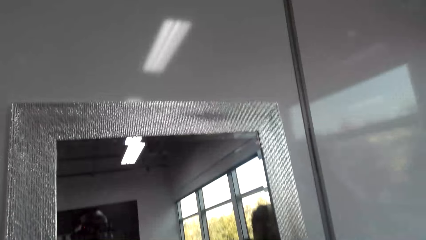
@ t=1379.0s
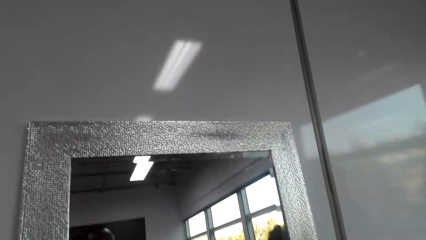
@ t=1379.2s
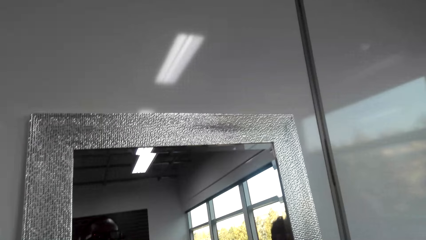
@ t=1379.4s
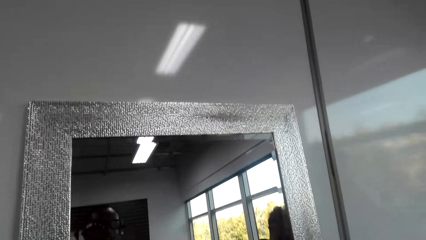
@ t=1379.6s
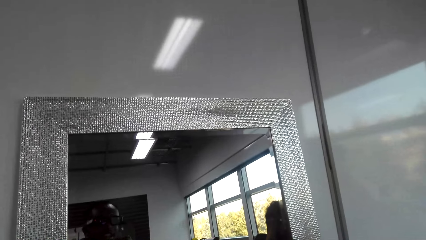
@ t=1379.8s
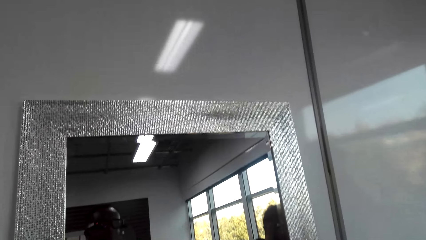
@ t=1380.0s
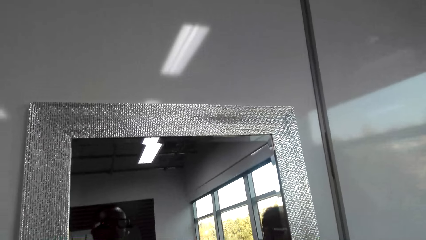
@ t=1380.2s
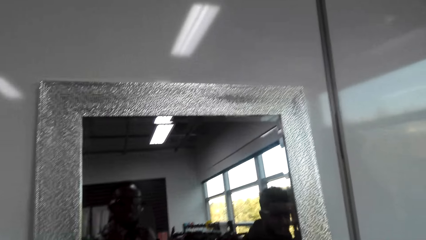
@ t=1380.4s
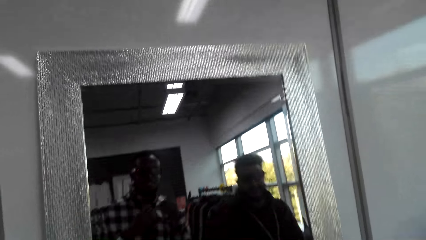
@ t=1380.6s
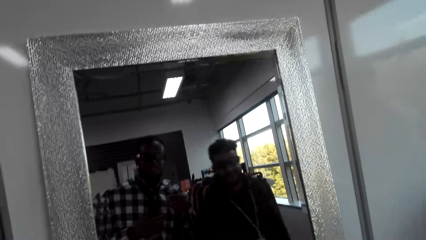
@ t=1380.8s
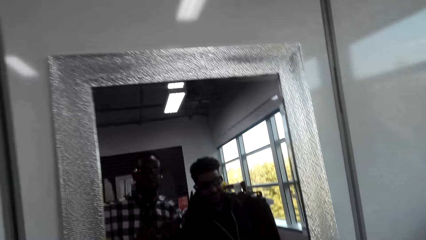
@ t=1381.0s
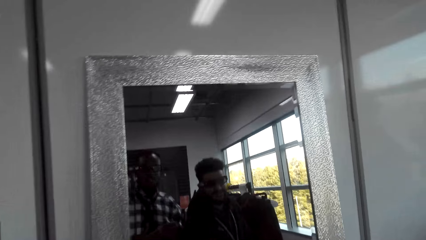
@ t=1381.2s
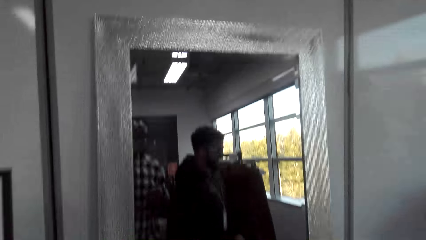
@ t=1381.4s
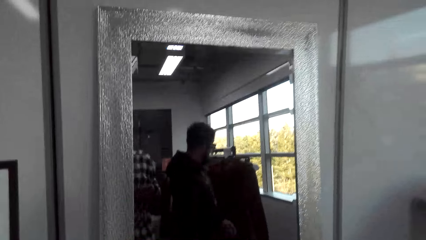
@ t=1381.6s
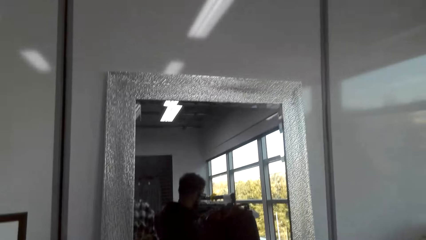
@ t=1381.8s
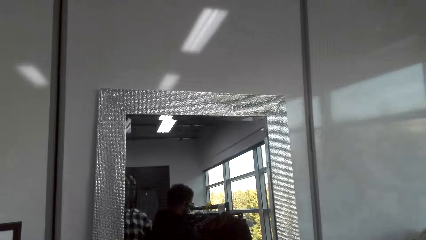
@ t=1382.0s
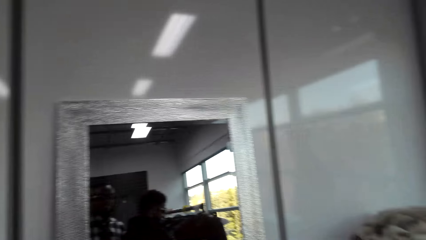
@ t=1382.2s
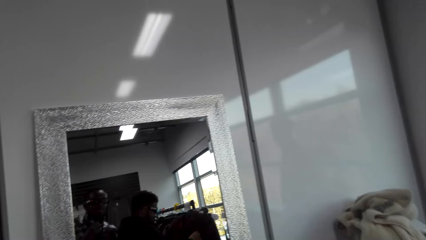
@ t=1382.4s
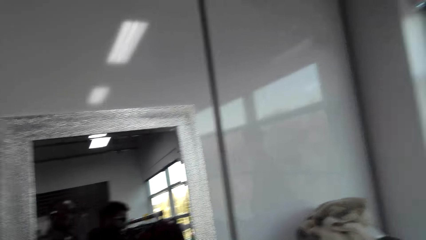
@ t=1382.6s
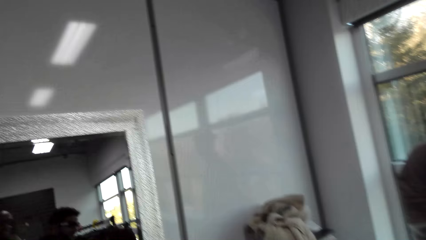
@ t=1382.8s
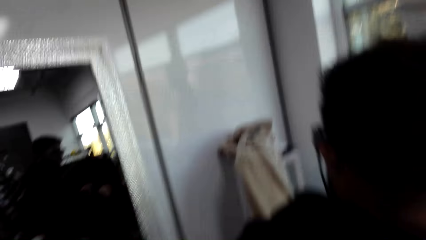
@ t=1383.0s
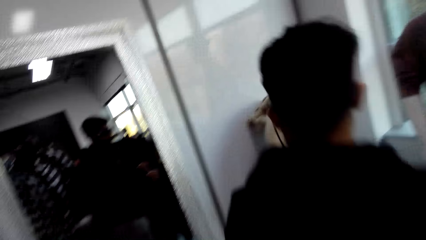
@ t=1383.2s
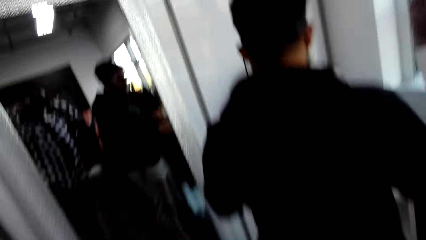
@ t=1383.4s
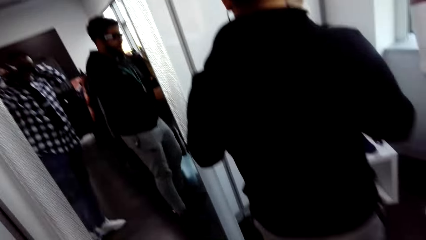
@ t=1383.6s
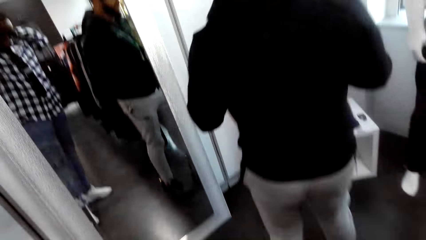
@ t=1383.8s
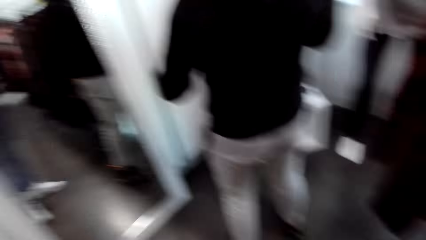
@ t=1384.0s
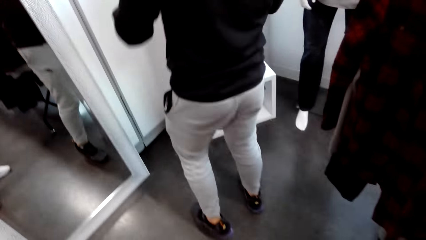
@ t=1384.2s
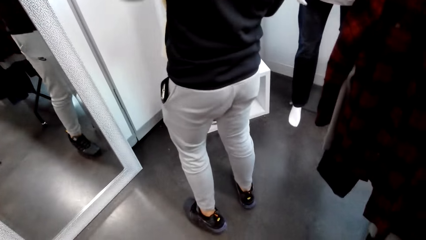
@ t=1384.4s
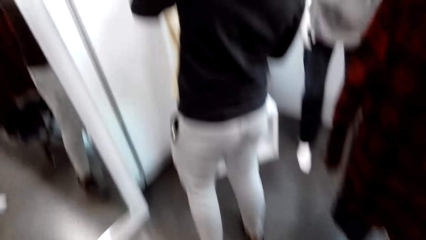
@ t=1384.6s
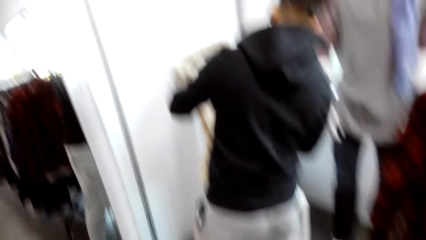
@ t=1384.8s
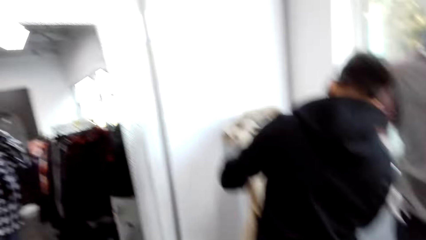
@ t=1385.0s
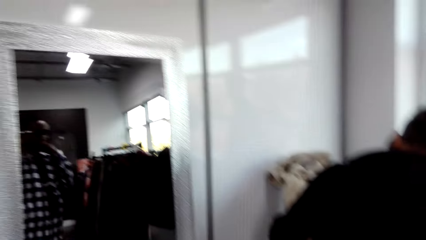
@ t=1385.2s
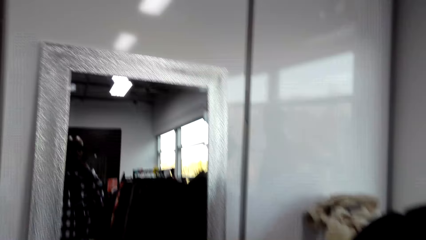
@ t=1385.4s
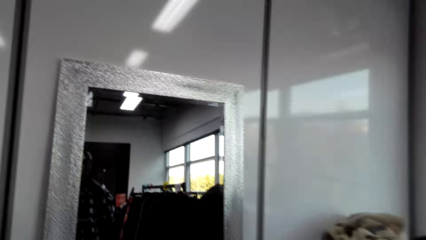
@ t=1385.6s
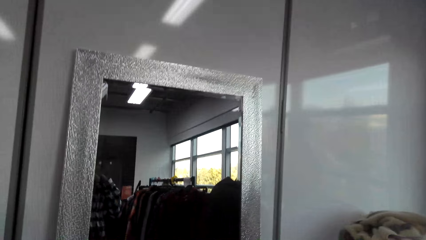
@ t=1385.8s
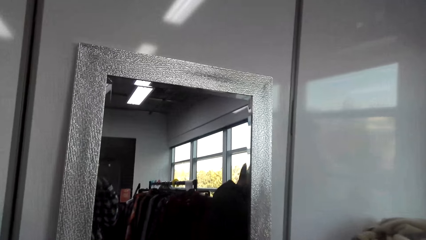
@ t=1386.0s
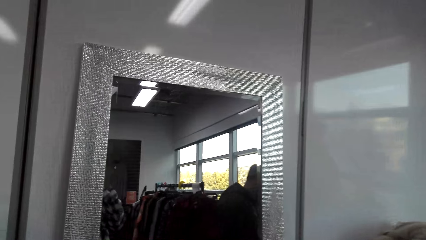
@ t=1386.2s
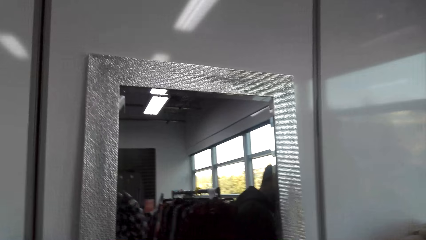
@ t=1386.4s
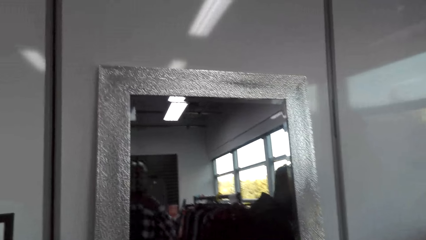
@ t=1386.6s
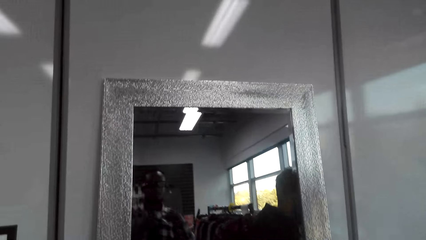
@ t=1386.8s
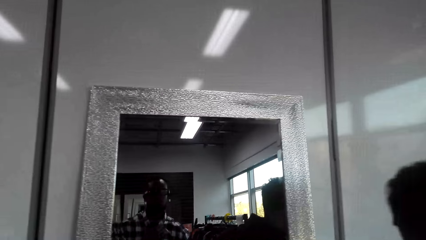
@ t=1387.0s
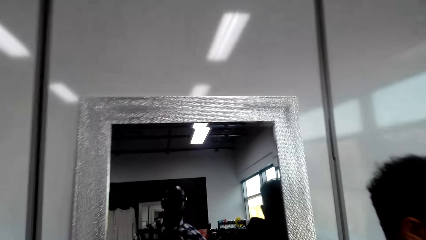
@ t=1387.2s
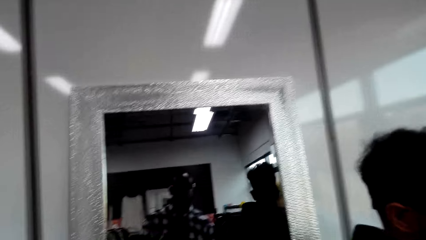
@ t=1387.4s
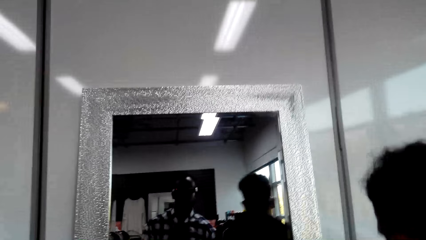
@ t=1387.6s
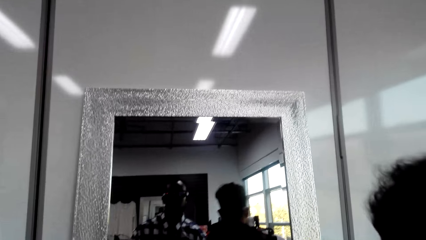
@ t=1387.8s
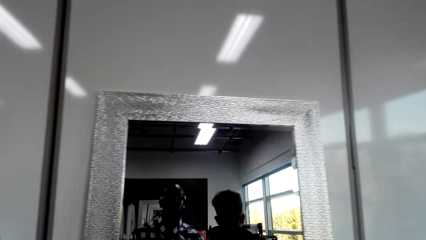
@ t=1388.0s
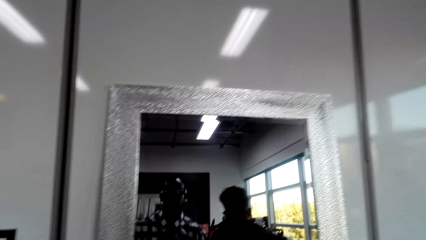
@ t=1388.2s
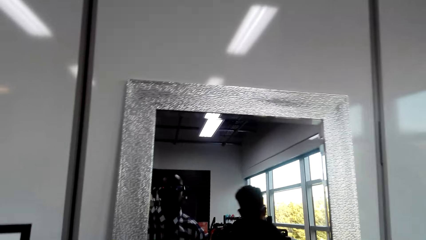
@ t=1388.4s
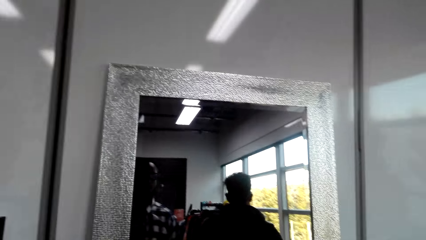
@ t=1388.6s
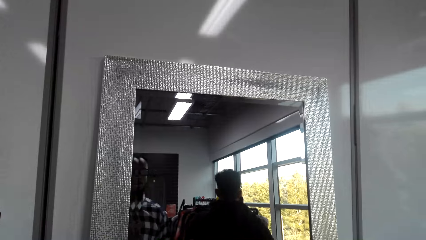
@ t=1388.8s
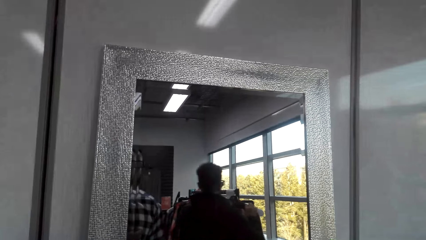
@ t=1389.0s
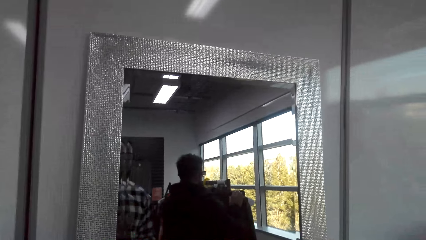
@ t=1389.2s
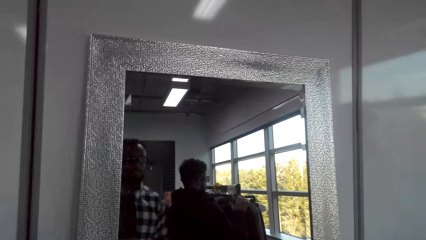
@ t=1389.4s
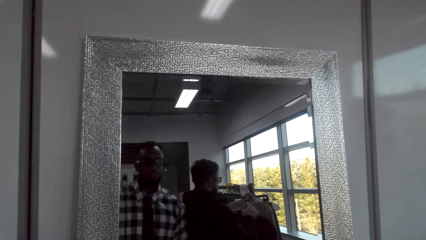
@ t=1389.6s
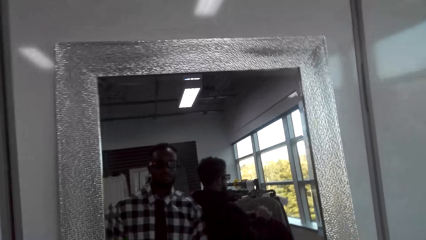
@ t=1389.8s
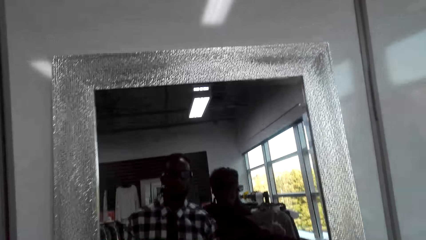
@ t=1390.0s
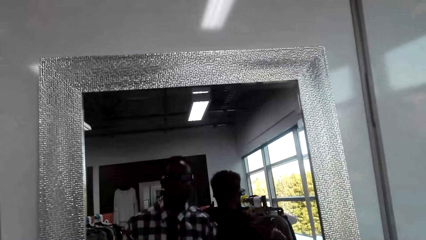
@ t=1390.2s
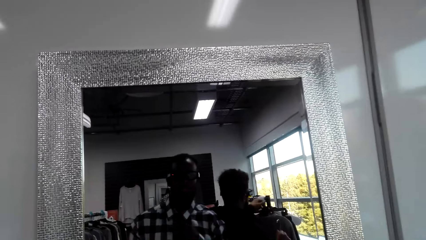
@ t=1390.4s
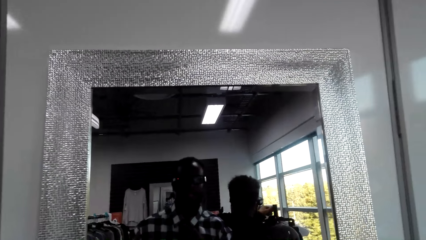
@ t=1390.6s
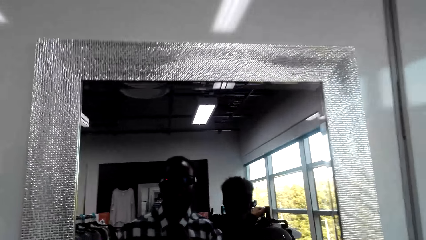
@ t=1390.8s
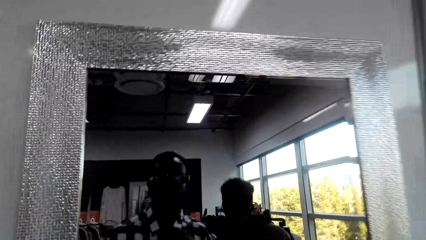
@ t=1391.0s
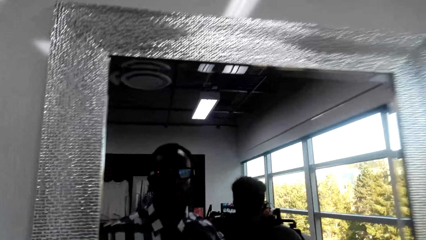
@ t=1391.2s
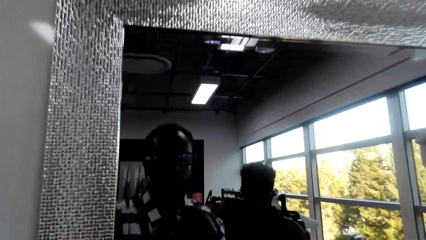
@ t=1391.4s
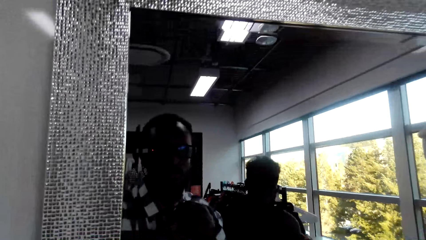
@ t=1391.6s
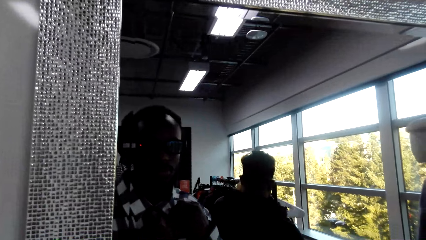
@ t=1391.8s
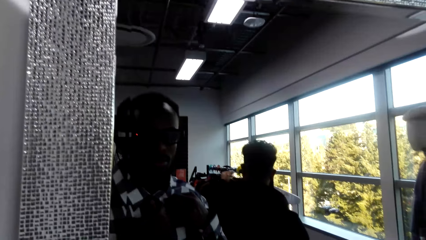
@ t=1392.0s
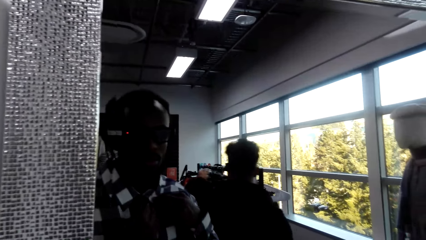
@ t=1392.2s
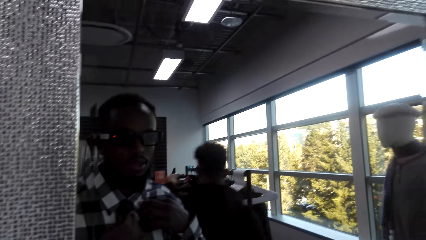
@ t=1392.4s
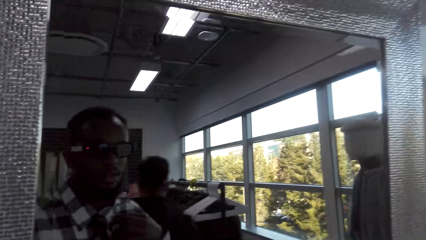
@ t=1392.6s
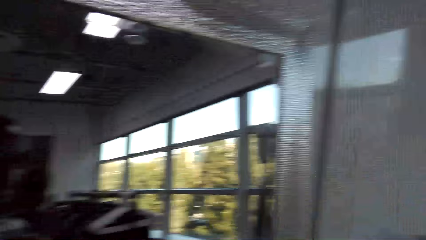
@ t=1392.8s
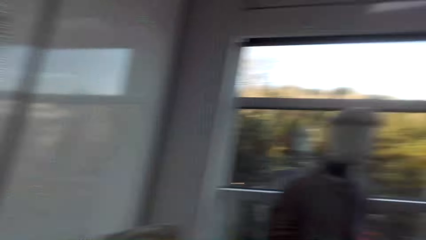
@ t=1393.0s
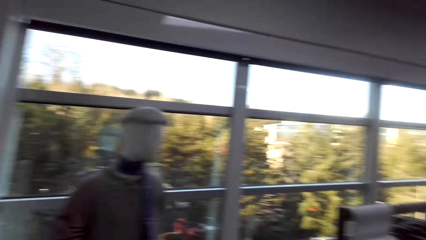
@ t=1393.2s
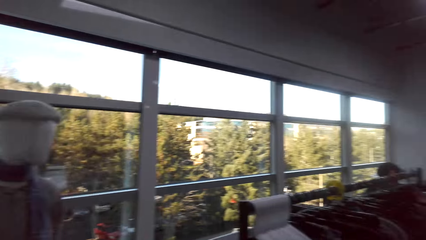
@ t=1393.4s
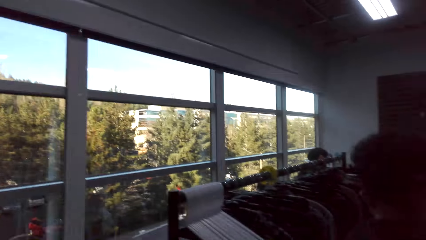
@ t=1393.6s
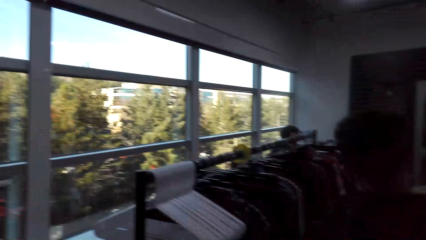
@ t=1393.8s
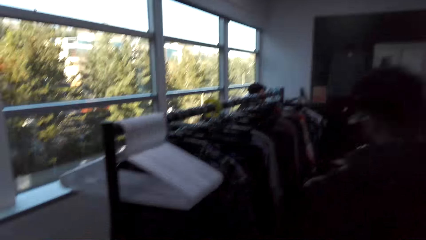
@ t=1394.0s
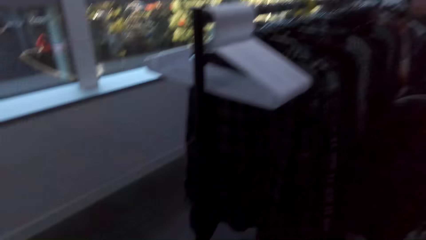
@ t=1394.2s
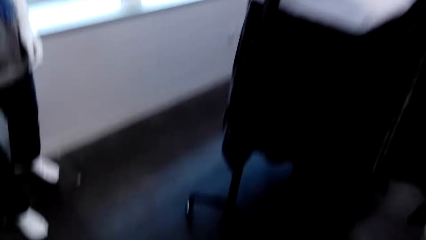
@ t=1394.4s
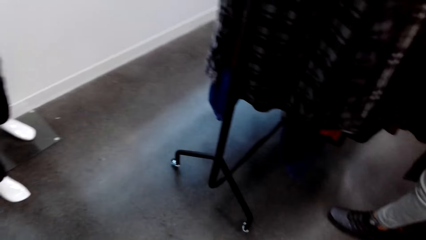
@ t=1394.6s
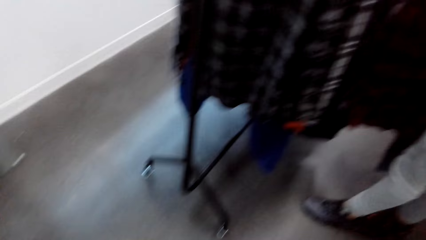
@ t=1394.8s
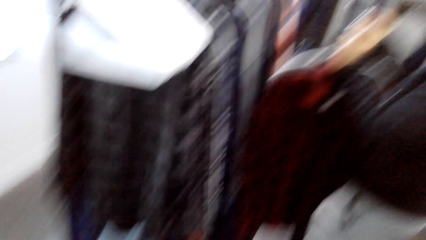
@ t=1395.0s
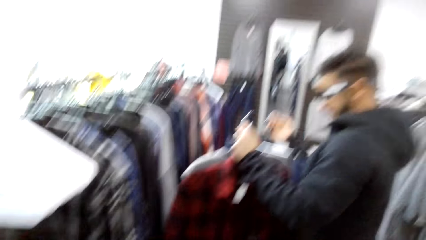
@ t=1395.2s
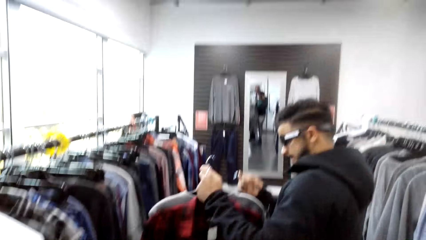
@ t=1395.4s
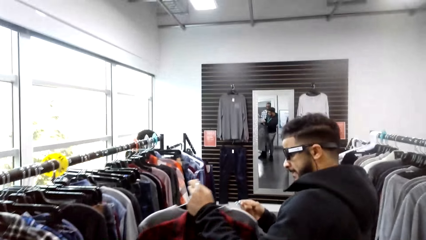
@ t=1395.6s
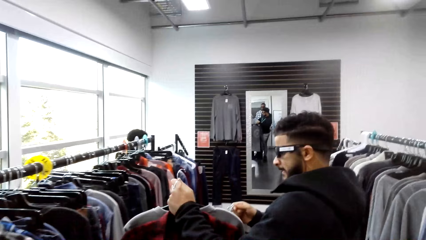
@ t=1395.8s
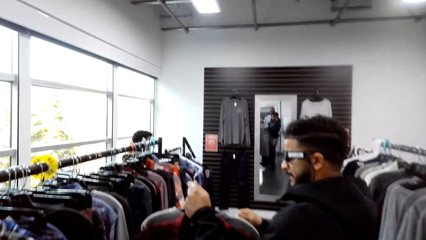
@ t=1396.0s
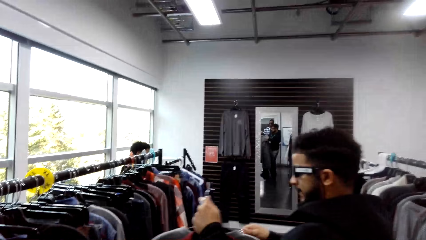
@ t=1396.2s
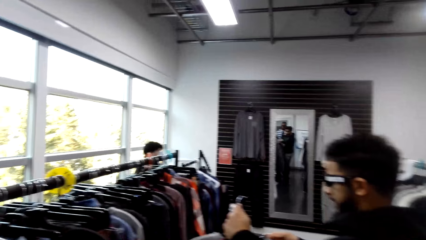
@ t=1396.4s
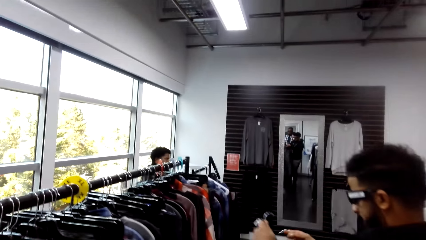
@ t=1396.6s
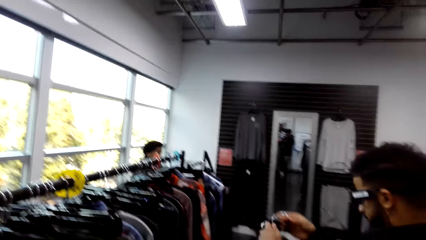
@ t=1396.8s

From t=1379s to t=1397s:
The camera wearer looks at the mirror. They align the tie. They converse with a man. They turn around the shop. The man walks around the shop. The camera wearer converses with the man. They look at the mirror. They turn around the shop. They look around the shop. The man holds a cloth.
